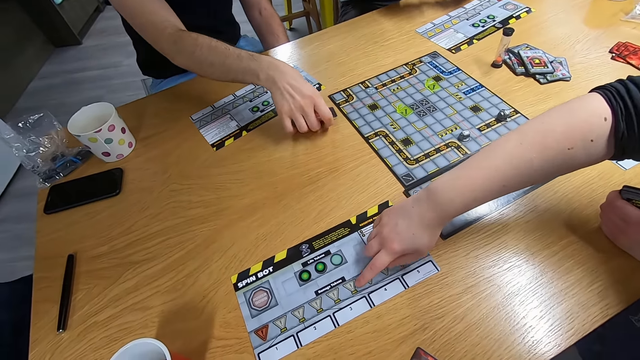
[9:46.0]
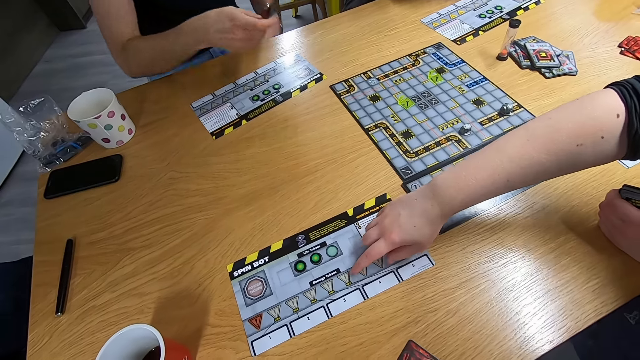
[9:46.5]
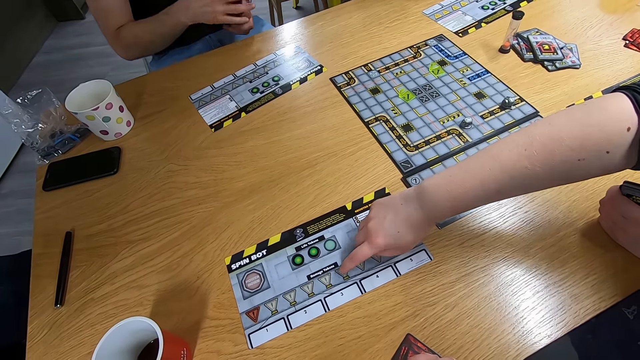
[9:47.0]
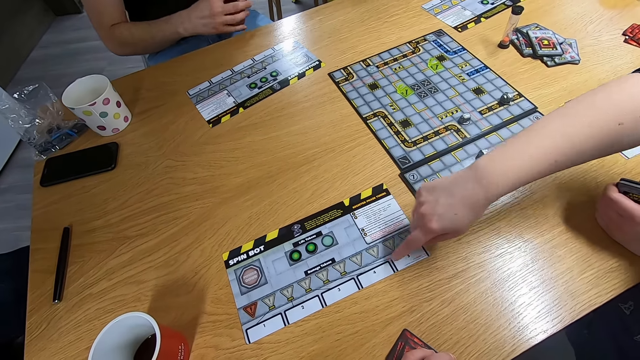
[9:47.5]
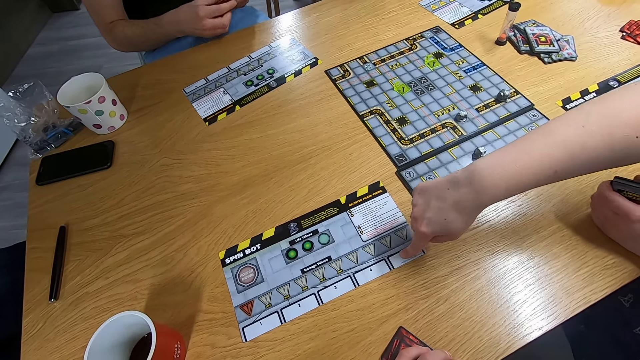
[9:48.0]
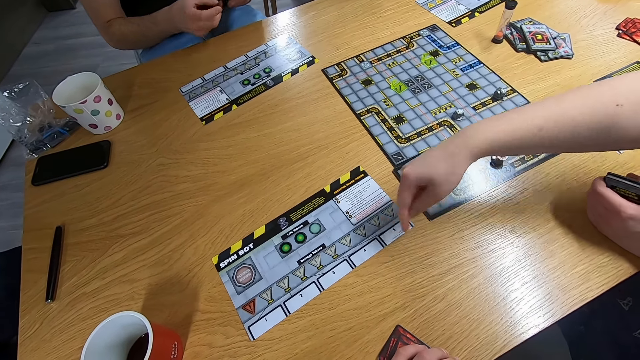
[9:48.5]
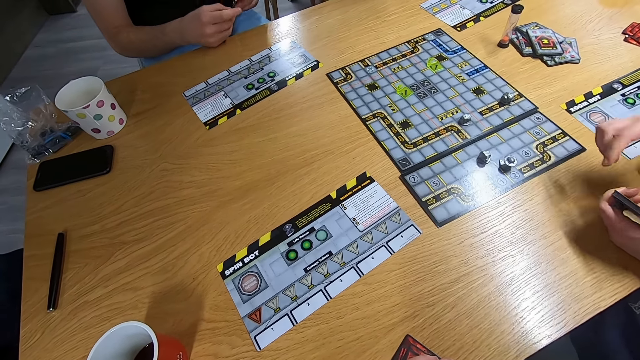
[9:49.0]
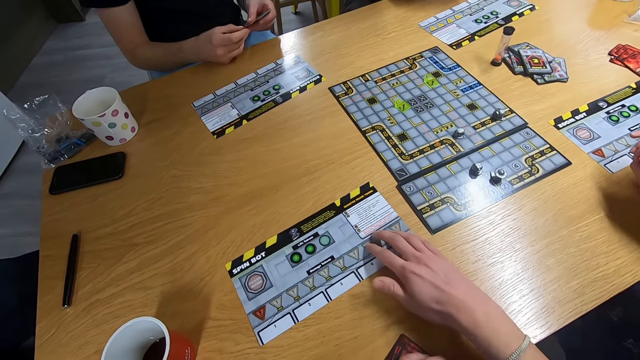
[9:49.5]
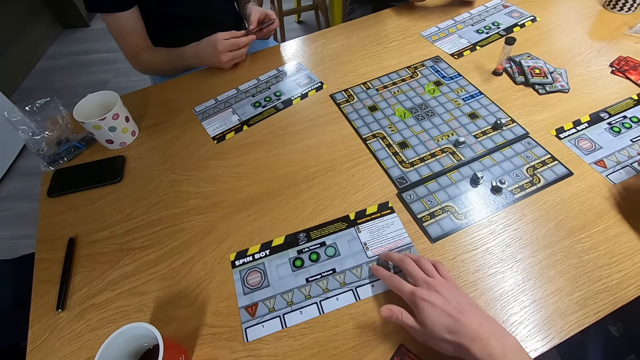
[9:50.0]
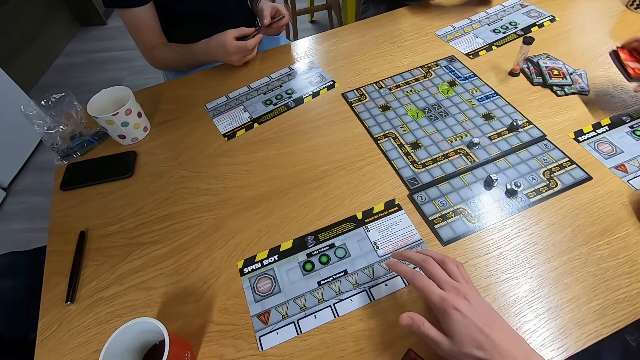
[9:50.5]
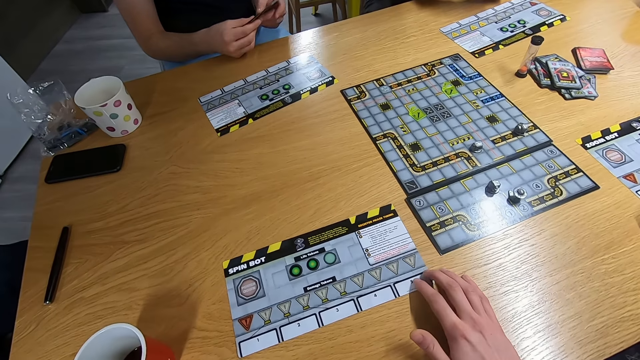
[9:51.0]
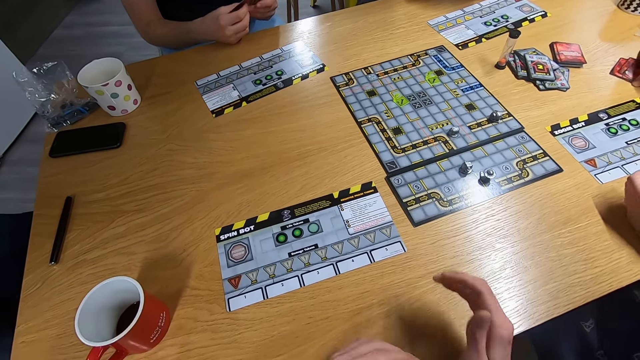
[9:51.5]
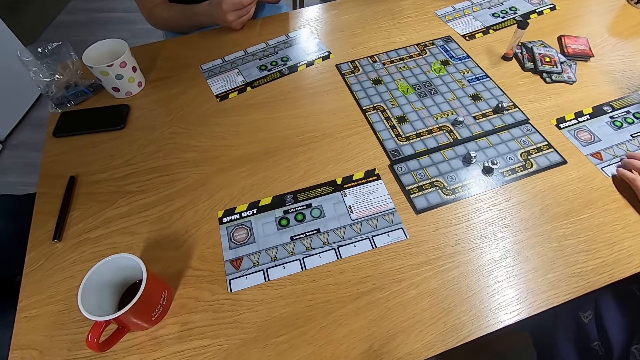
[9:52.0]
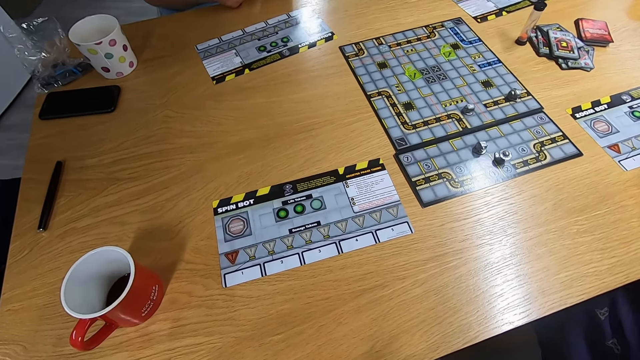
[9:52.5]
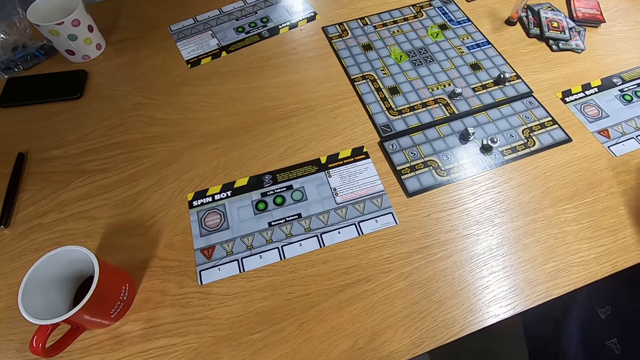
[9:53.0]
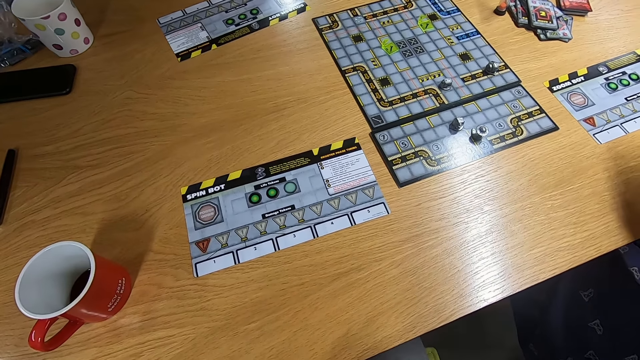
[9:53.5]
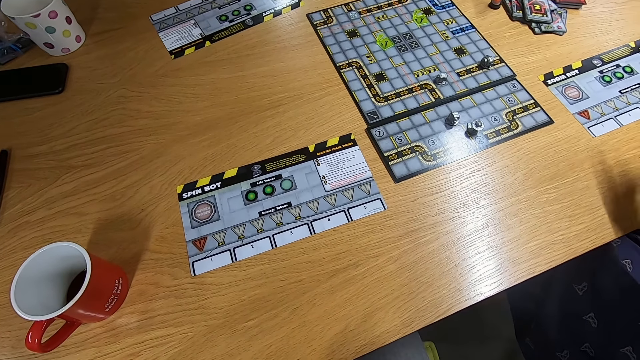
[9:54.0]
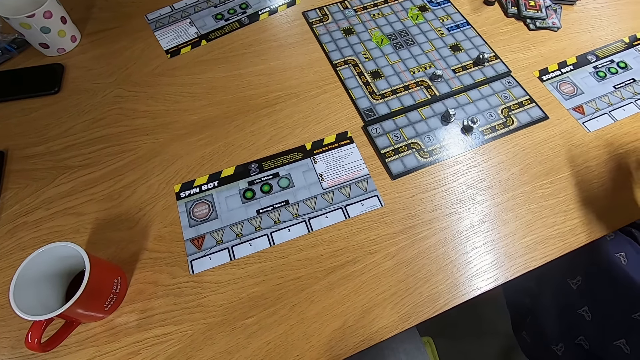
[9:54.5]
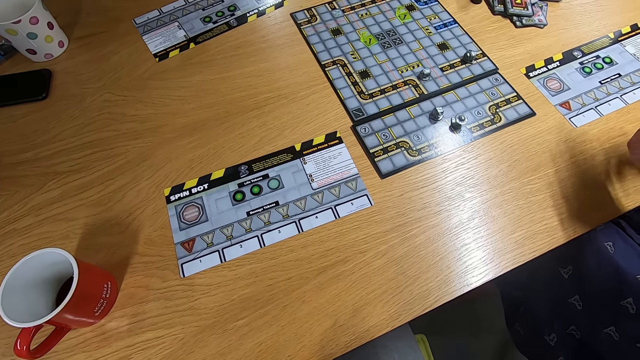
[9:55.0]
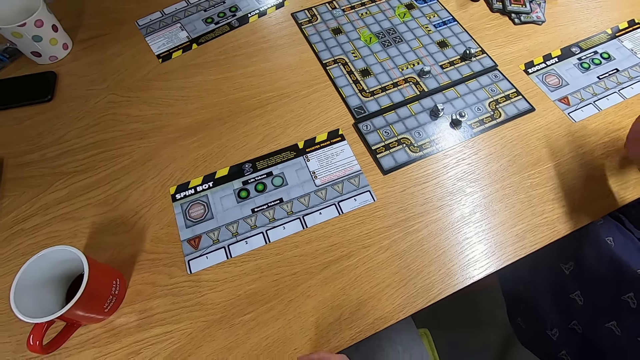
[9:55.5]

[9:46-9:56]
A man picks up the cards with the left hand. The camera wearer holds the board. They touch the instruction sheet with the right hand. A lady drops the cards on the desk. The lady picks up the cards with the right hand. The camera wearer stares at the board game.

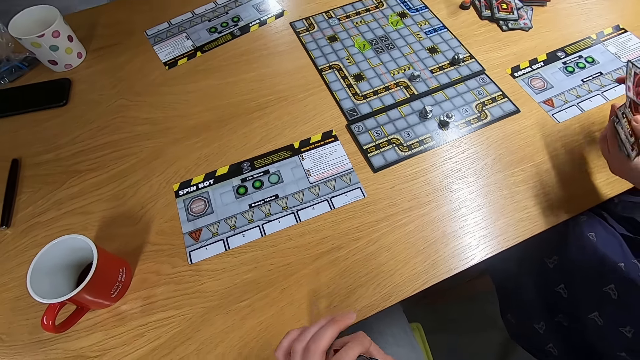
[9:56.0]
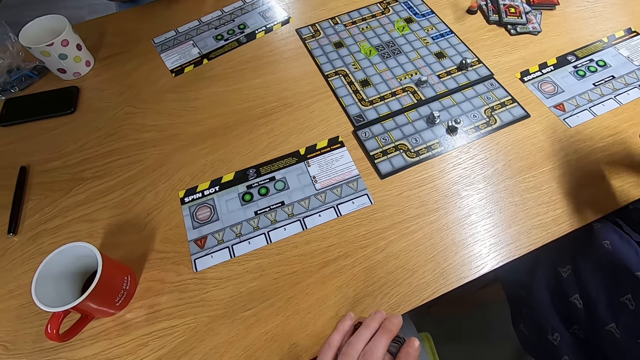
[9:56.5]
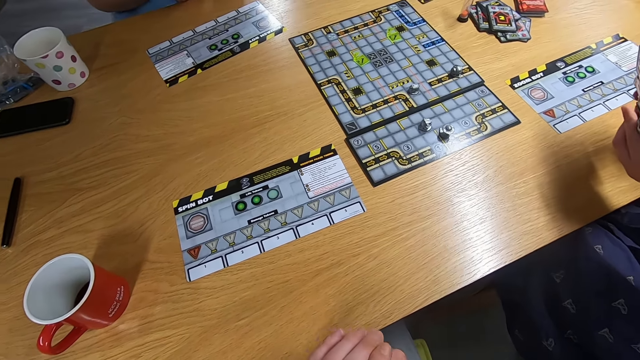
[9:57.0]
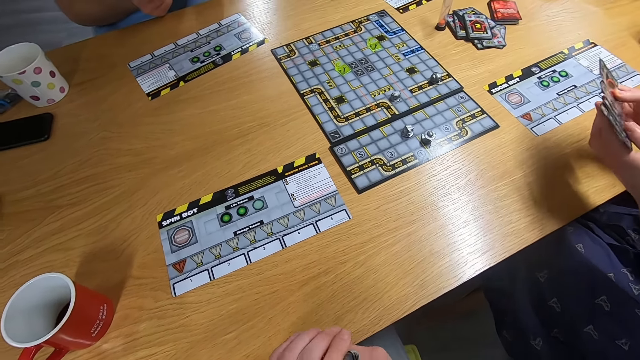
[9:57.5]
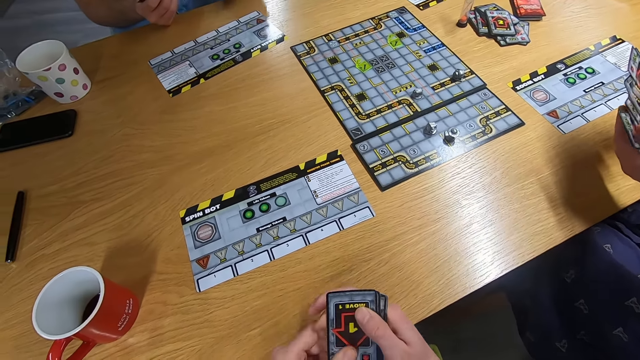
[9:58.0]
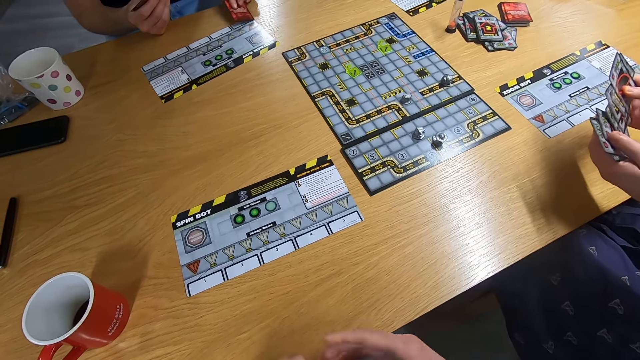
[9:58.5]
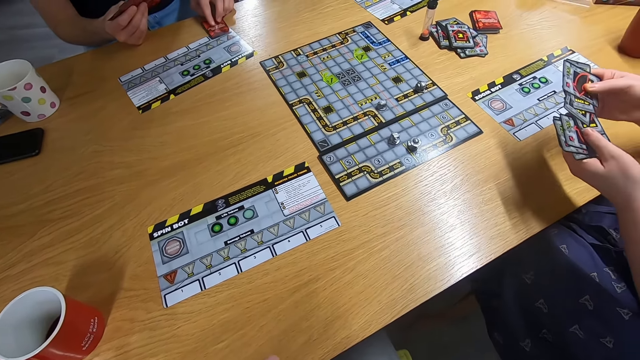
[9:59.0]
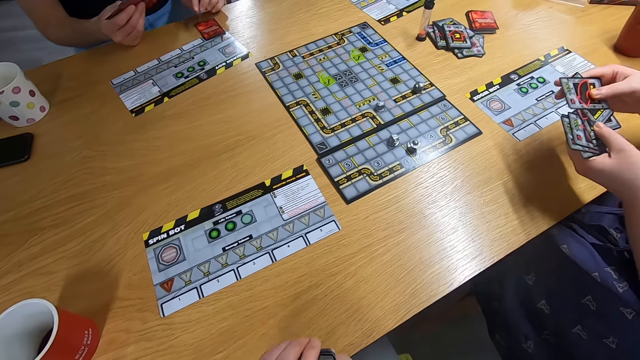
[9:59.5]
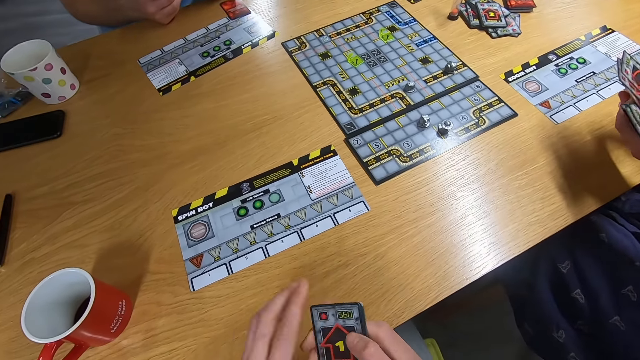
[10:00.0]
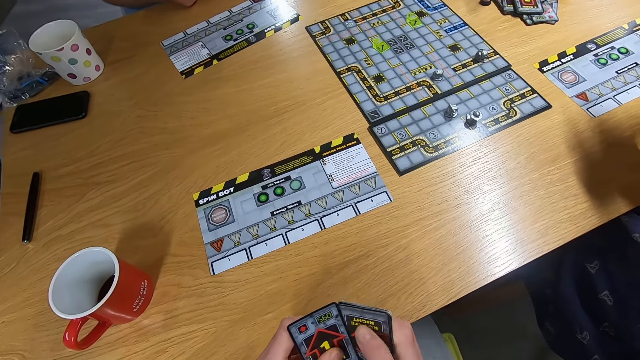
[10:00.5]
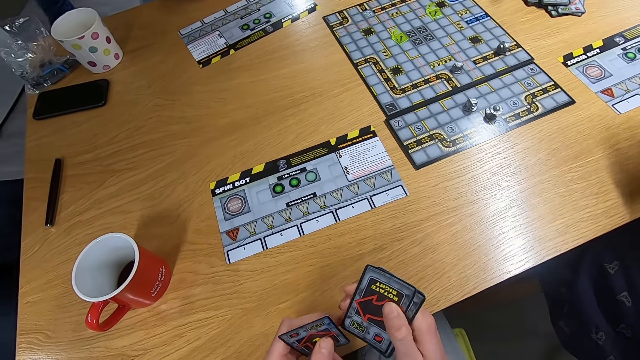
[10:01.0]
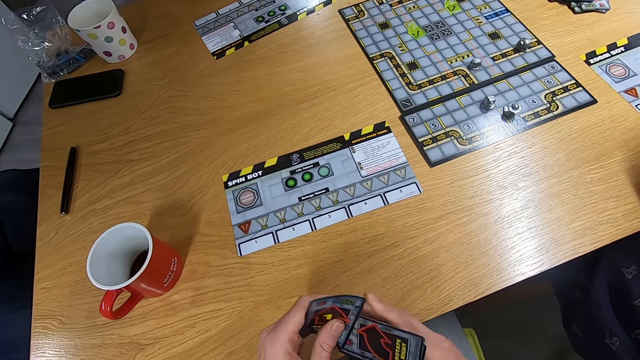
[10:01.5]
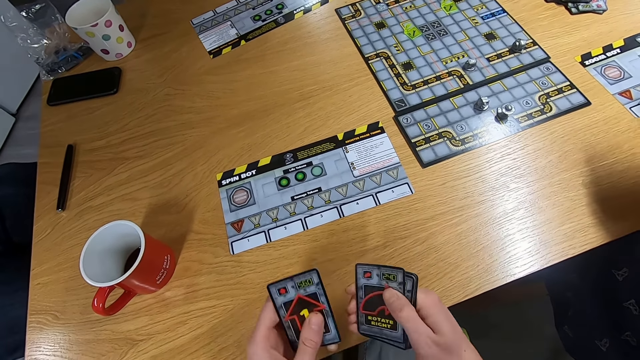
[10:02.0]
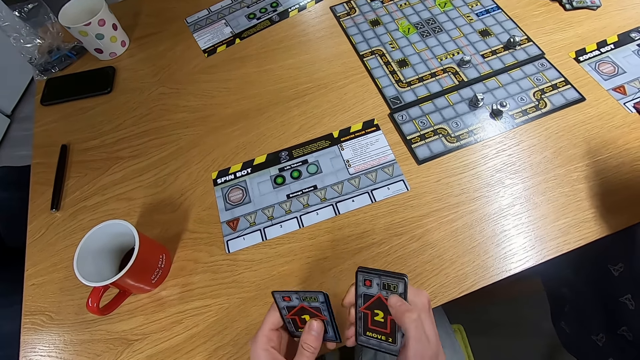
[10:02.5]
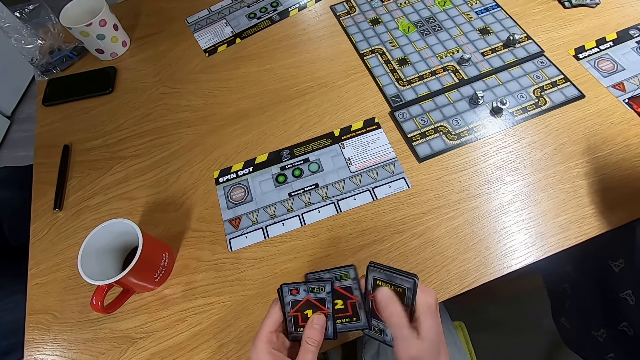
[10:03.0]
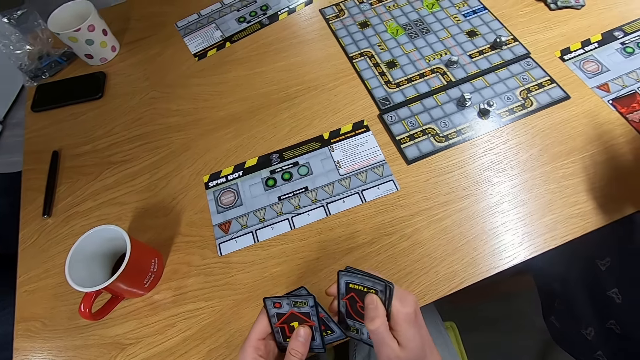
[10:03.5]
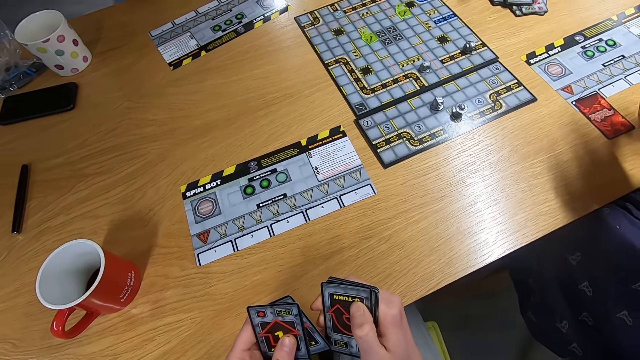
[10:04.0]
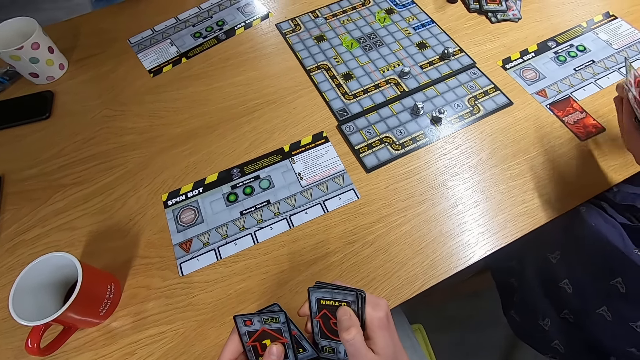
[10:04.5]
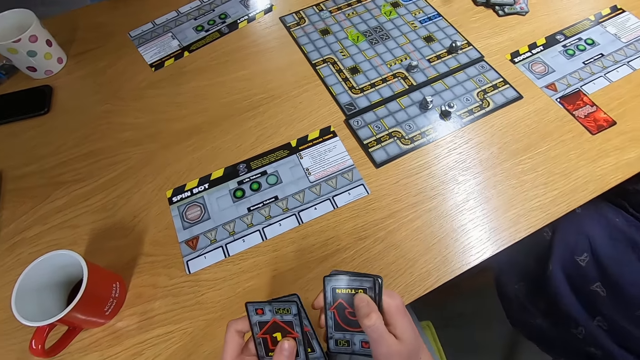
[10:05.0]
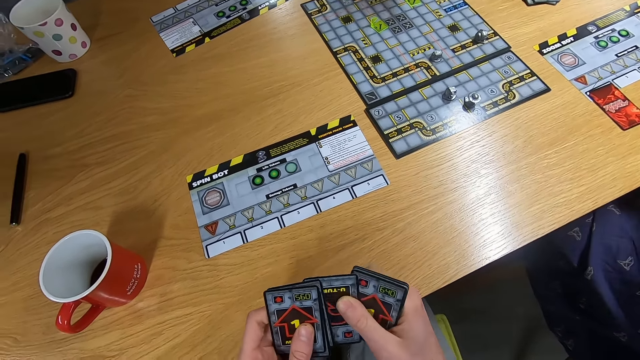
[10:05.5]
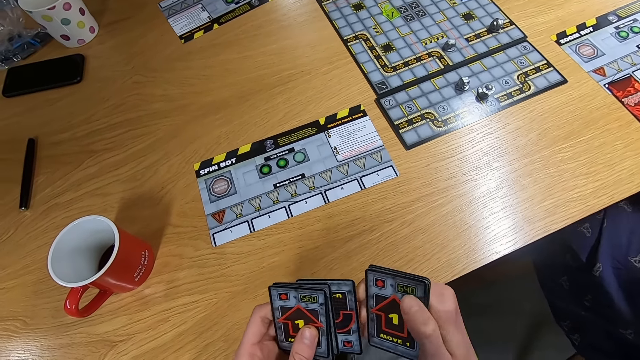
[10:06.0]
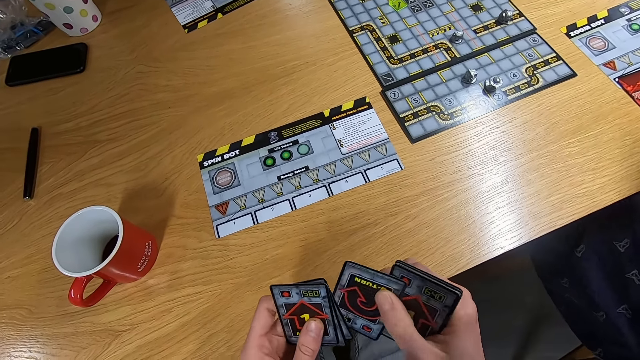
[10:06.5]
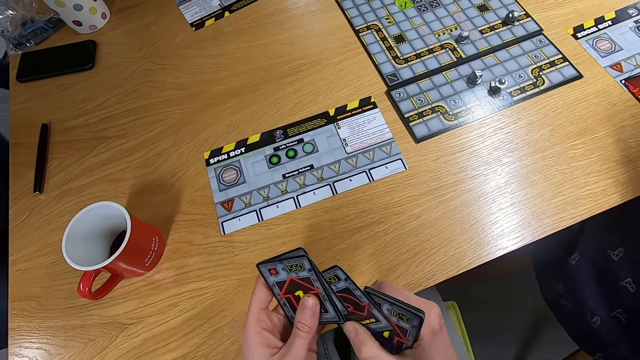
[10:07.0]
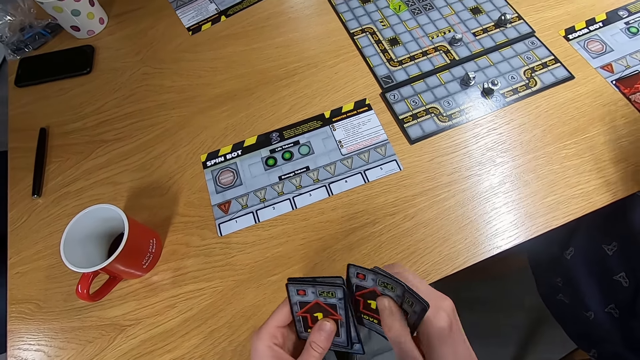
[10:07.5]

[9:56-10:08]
A lady spreads the cards on the hand. The camera wearer spreads the cards. A man drops a card on the desk. The camera wearer arranges the cards. They spread the cards.
